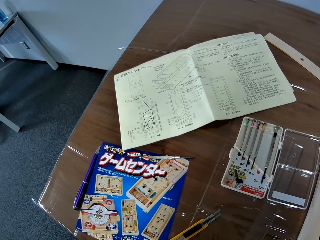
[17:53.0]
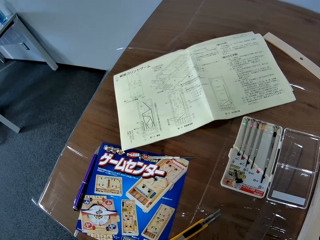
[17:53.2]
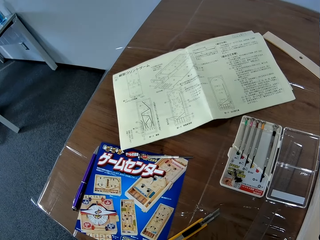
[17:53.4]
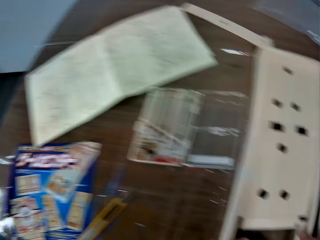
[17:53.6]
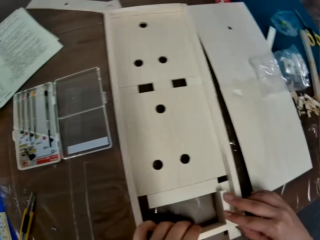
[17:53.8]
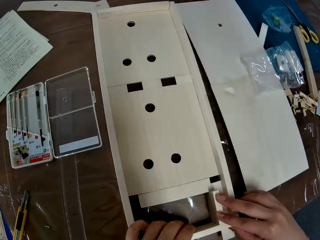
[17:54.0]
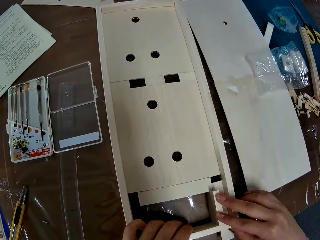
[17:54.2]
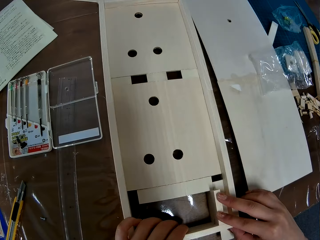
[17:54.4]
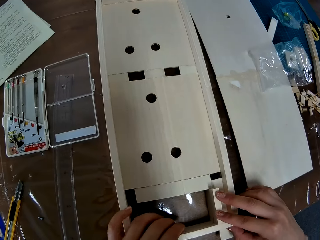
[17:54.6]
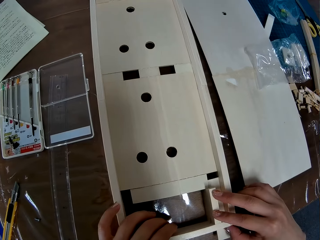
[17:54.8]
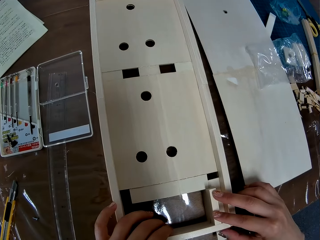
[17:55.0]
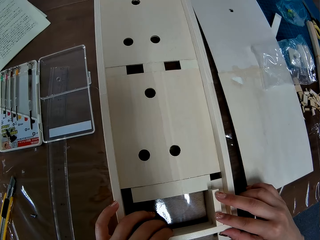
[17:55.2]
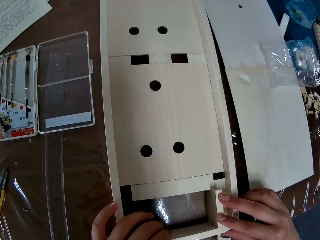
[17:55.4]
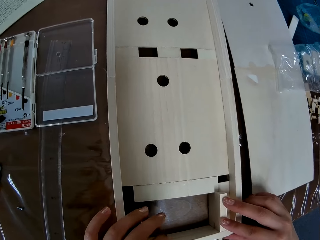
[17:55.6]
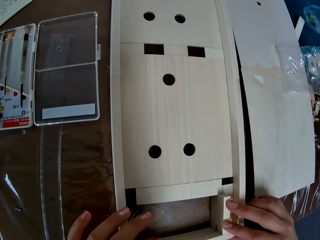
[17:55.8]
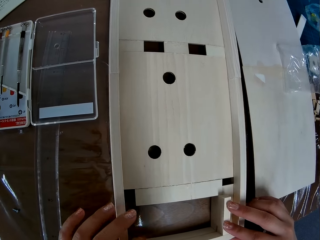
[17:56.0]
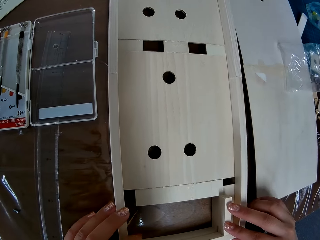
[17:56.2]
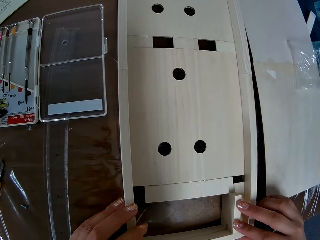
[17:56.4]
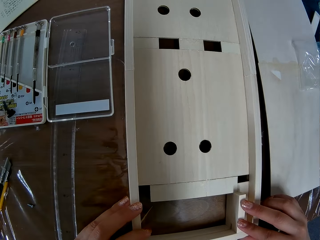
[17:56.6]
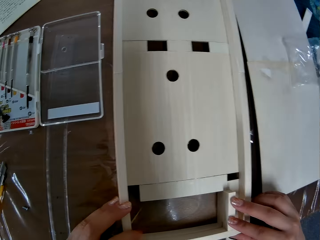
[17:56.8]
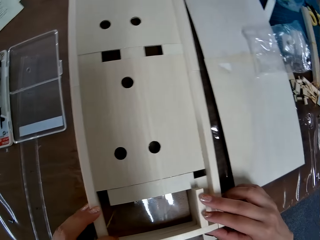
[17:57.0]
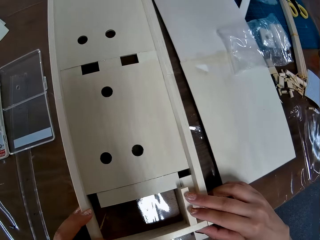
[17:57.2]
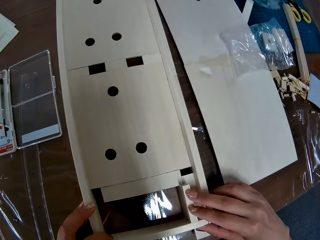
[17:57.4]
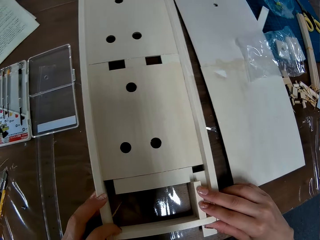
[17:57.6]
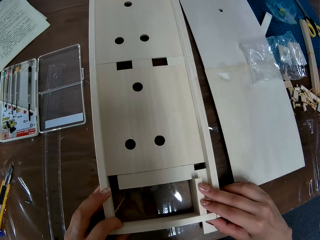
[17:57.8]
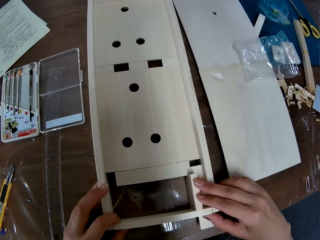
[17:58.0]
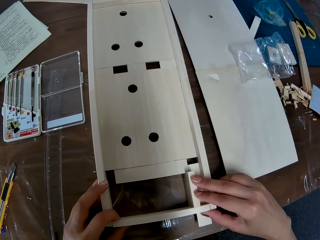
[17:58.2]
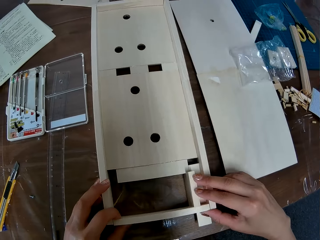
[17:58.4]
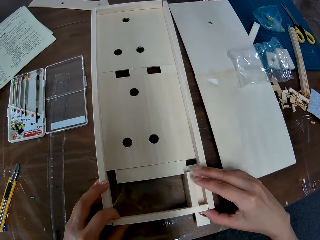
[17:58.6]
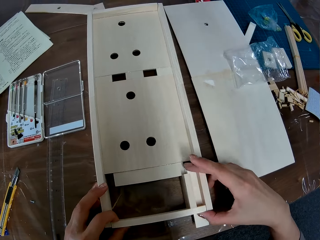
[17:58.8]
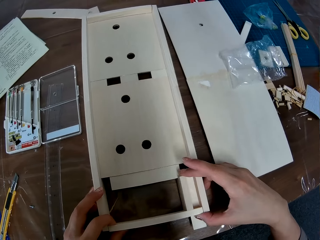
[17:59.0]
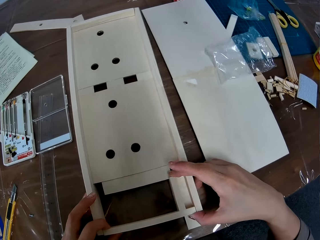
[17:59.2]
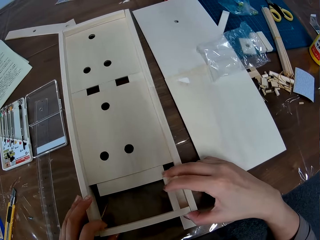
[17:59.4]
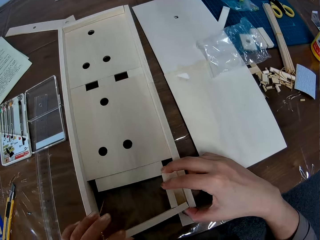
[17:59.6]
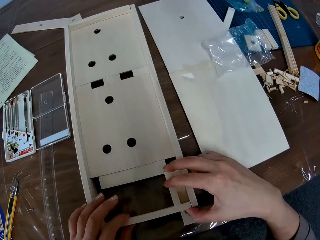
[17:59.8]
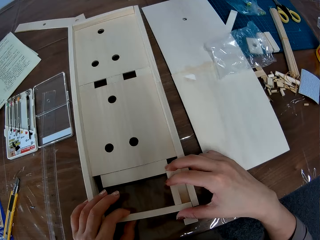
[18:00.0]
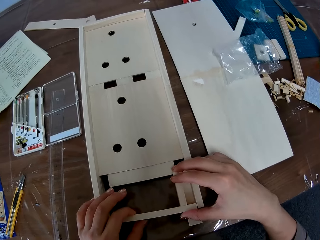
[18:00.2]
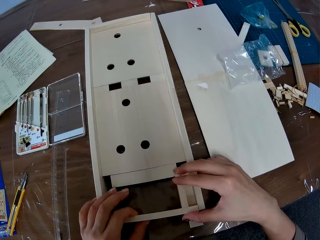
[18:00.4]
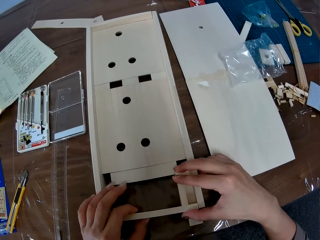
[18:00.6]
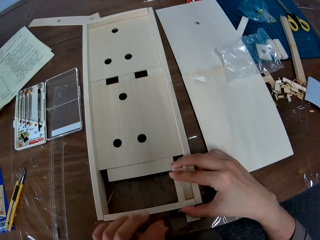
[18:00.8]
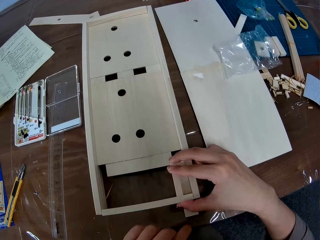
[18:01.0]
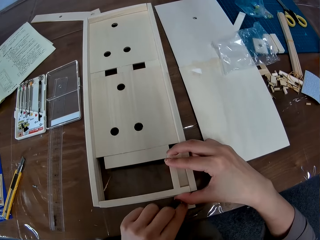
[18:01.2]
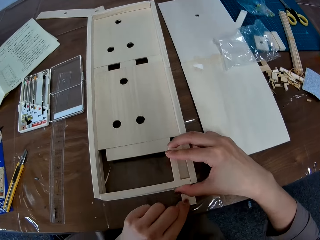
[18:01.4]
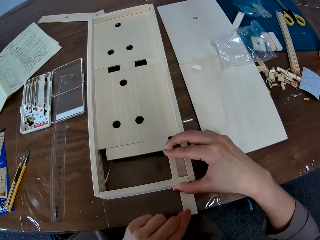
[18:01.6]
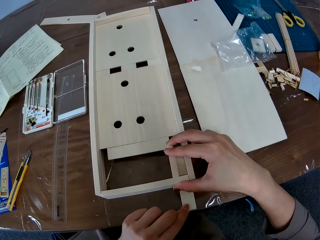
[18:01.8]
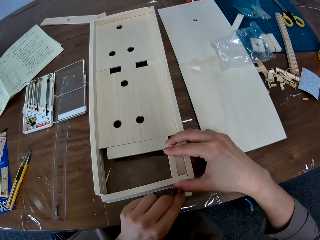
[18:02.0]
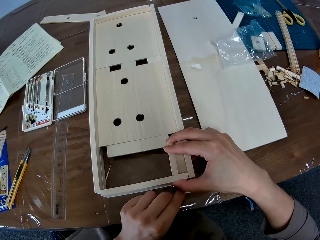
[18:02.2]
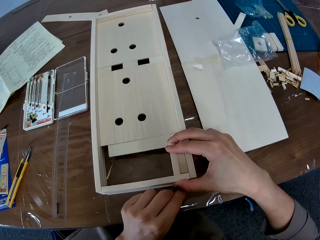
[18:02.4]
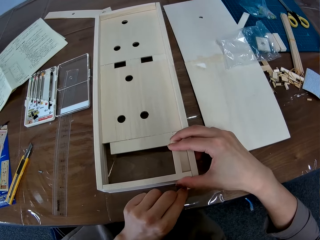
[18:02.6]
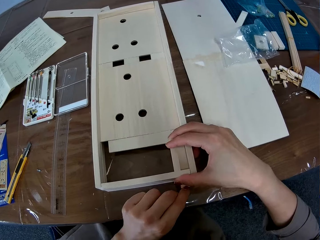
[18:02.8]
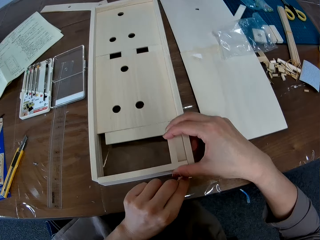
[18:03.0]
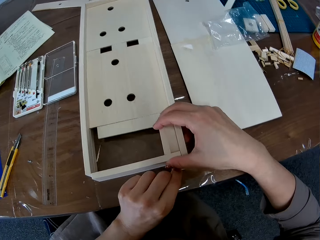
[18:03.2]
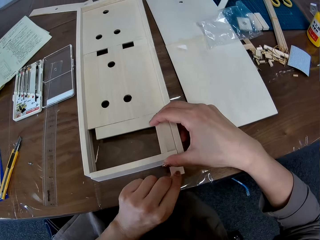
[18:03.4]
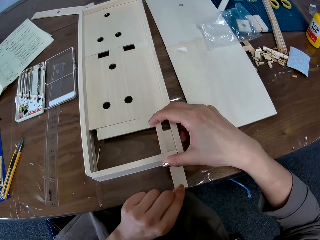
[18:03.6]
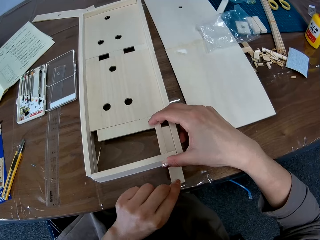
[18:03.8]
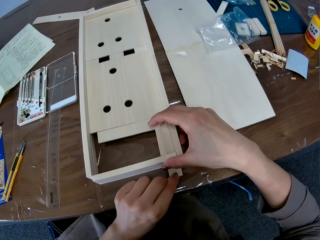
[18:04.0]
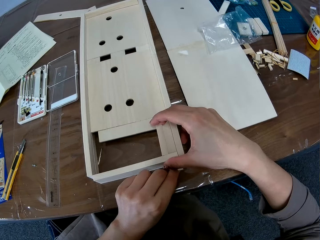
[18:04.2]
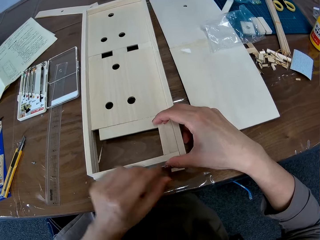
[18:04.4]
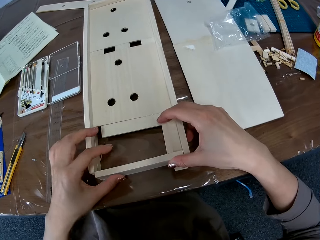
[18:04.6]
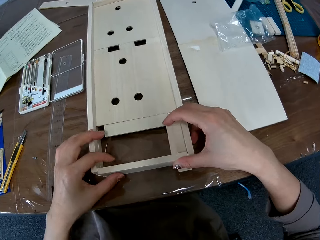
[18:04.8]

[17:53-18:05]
The camera wearer fixes the pieces of wood together. They adjust the craft board. They adjust the flat wood.

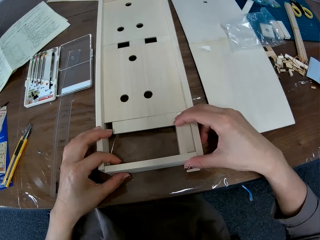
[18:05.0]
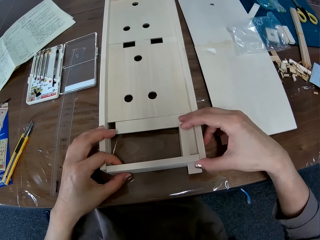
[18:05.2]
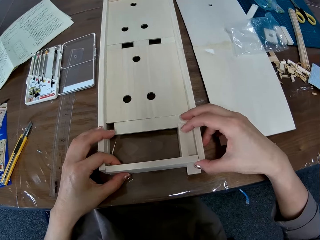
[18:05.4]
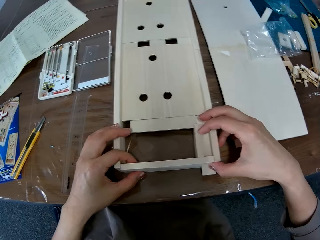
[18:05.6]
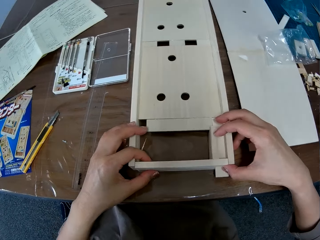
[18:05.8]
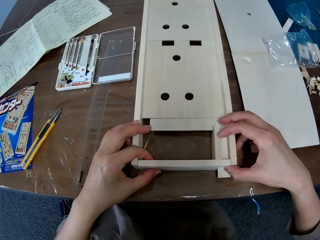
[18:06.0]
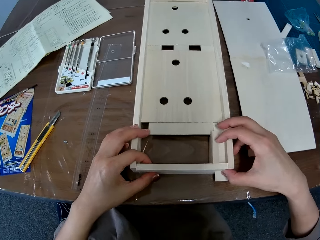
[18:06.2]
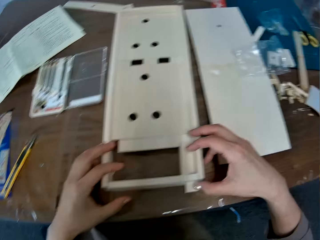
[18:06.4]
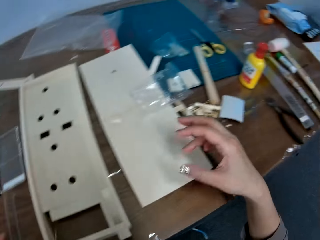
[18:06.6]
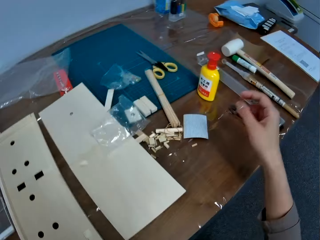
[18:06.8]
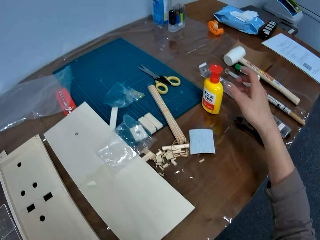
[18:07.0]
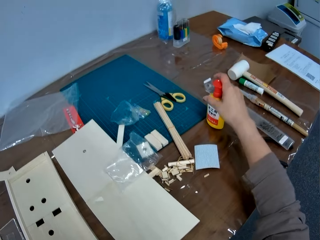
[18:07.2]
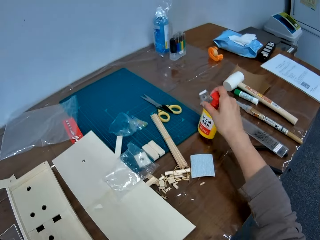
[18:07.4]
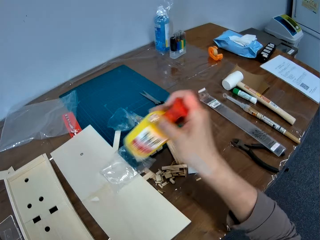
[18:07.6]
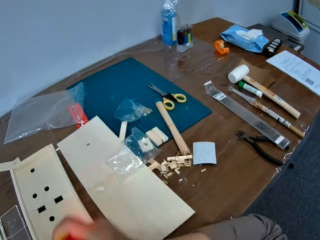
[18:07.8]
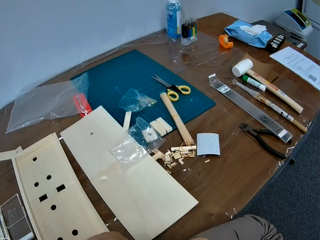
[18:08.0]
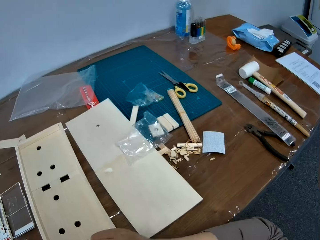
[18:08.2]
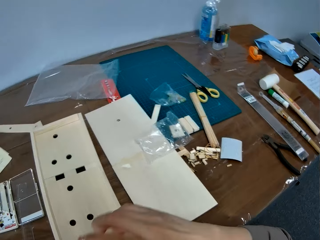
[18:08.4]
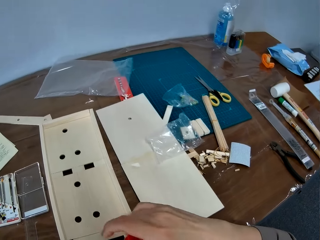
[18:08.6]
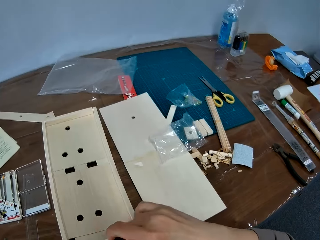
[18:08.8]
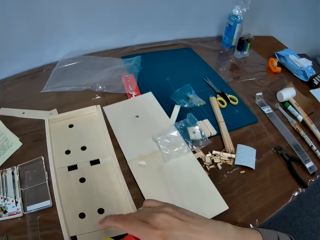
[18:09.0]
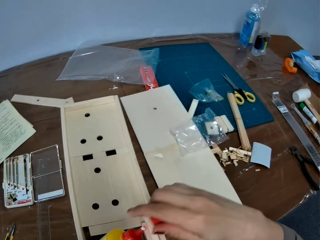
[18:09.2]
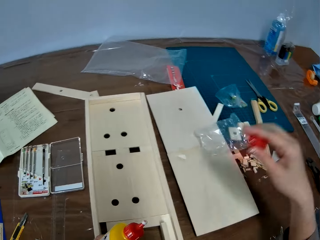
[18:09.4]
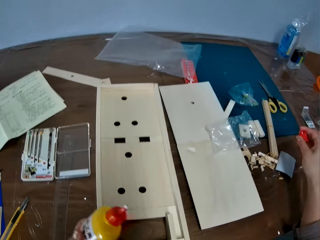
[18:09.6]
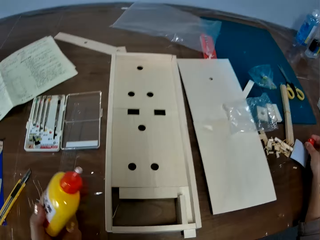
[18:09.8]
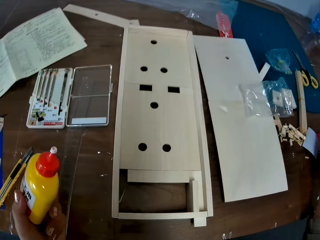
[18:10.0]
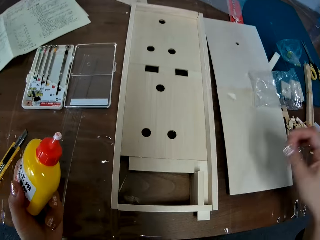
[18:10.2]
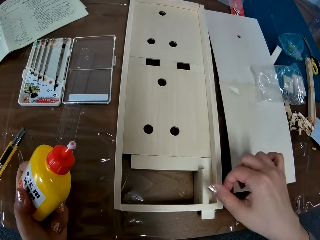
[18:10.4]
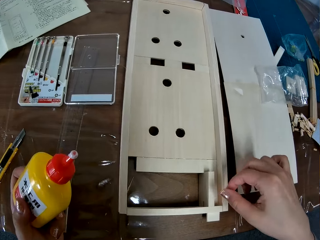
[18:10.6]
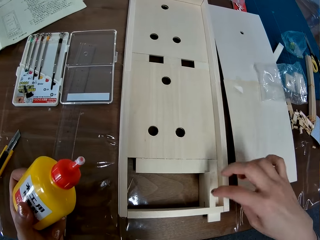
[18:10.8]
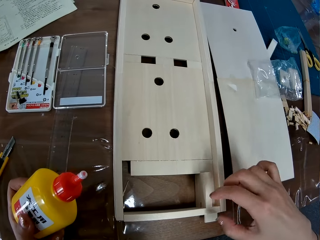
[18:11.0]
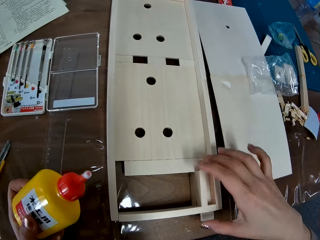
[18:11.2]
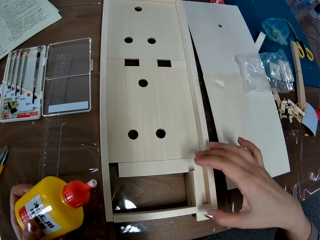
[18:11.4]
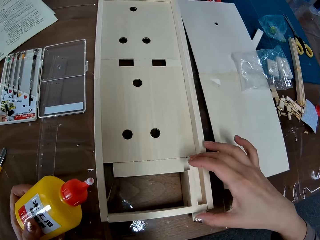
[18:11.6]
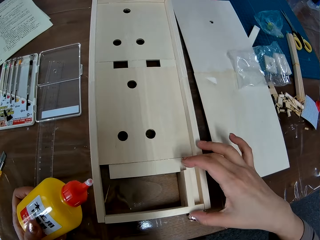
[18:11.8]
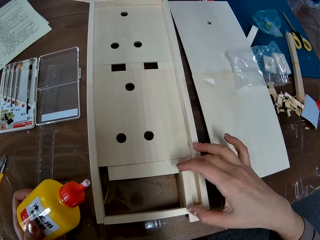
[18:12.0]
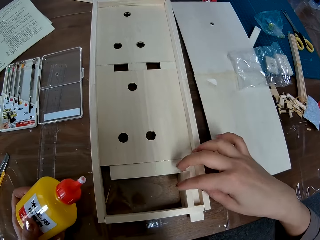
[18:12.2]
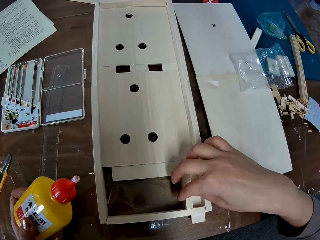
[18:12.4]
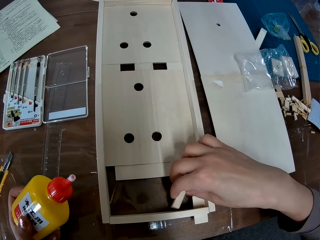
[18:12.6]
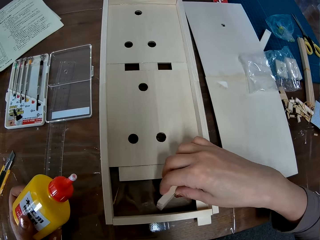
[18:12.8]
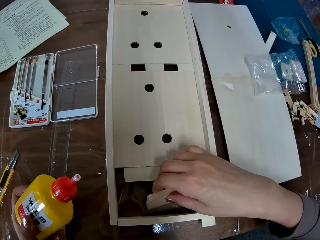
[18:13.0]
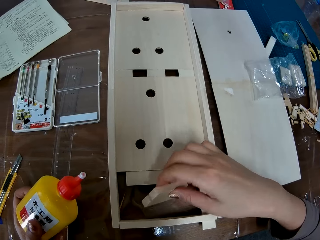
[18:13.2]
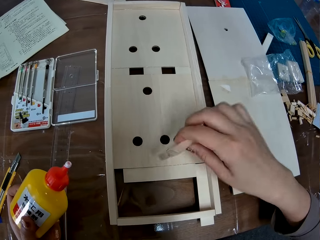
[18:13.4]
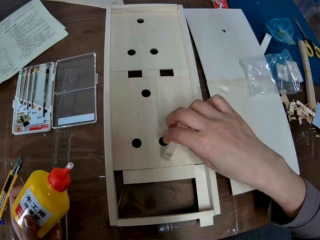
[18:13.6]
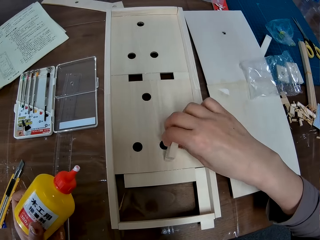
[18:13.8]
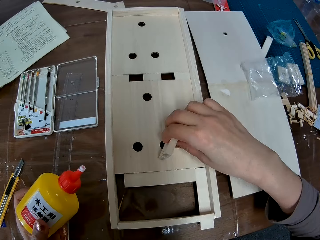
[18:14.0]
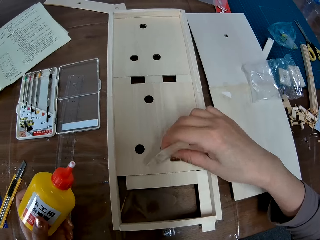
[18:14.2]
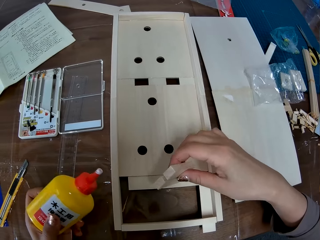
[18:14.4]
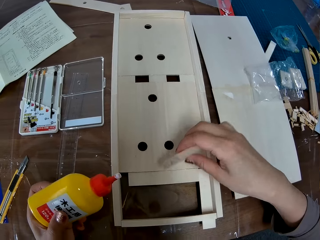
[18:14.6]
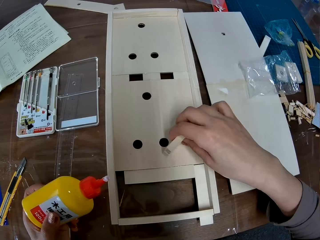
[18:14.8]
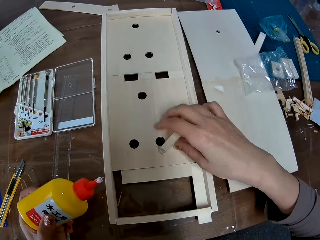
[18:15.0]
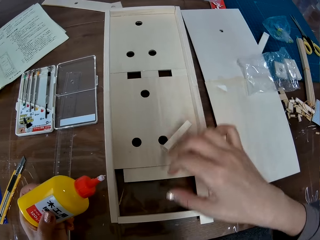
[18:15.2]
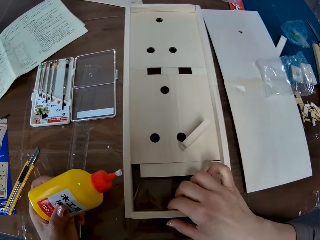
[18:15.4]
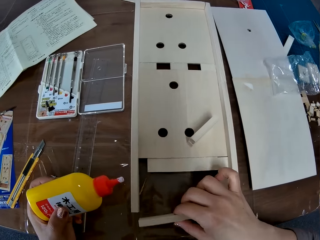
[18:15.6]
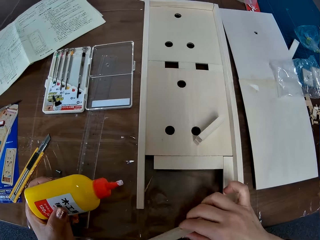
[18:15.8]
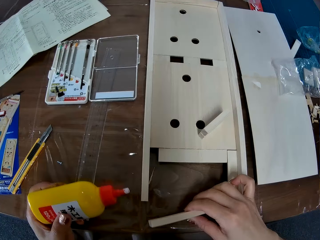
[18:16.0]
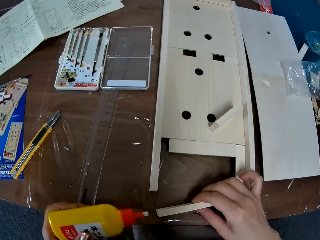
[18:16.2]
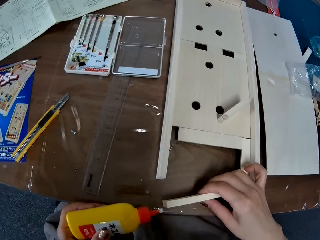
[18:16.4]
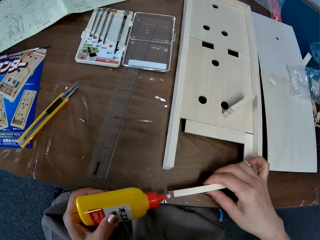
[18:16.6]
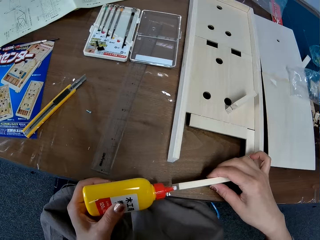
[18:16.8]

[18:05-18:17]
The camera wearer picks up the glue. They uncap the glue. They drop the bottle top of the glue on the table. They remove a wood of the cardboard. They align the pieces of wood. They pick another piece of wood. They remove another part of the craft board. They move a hand holding the glue.
